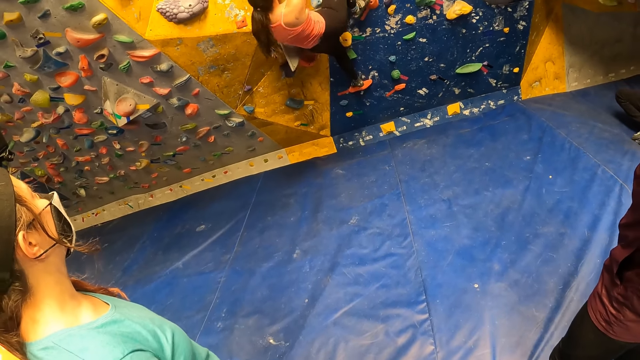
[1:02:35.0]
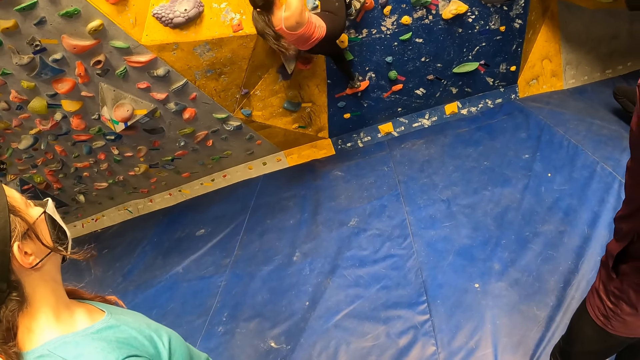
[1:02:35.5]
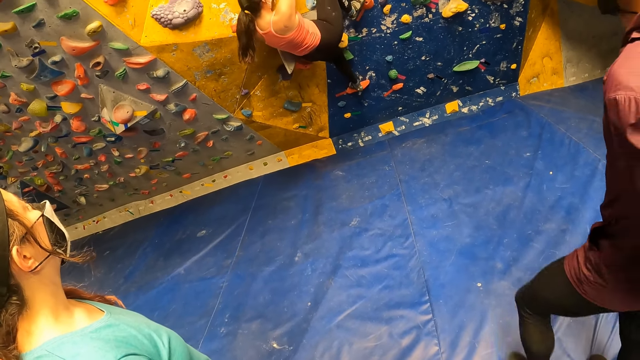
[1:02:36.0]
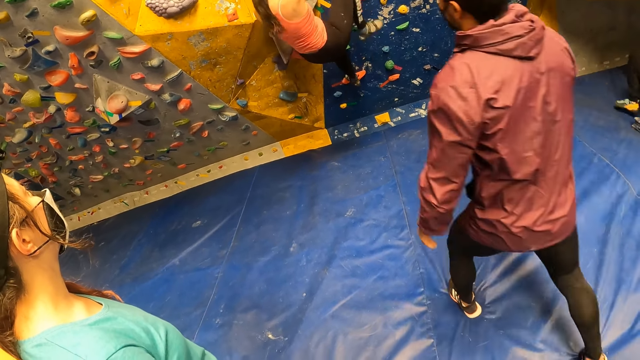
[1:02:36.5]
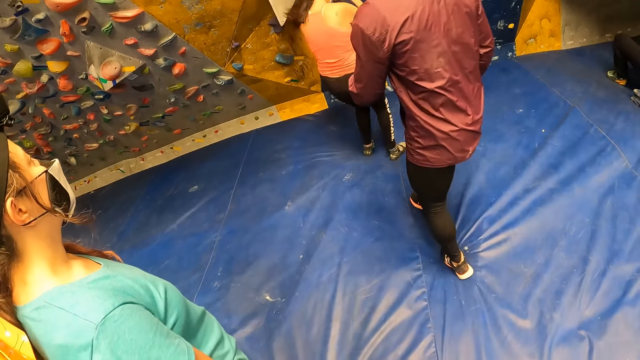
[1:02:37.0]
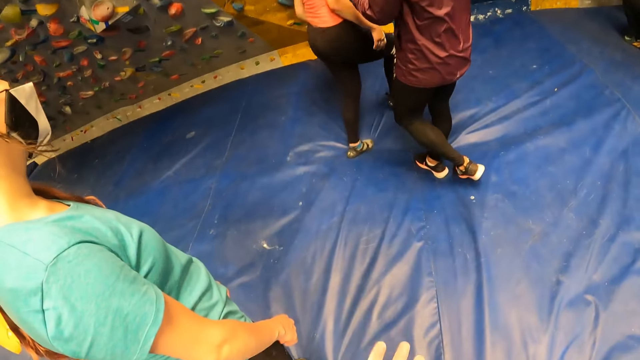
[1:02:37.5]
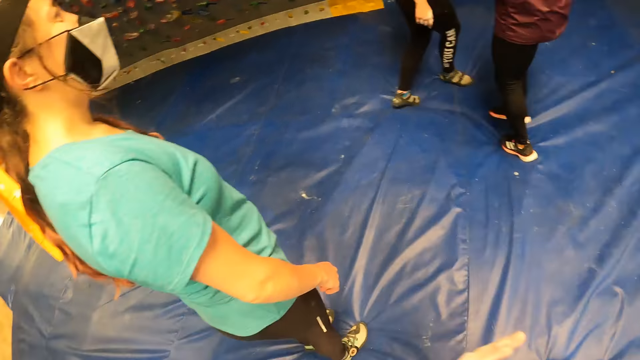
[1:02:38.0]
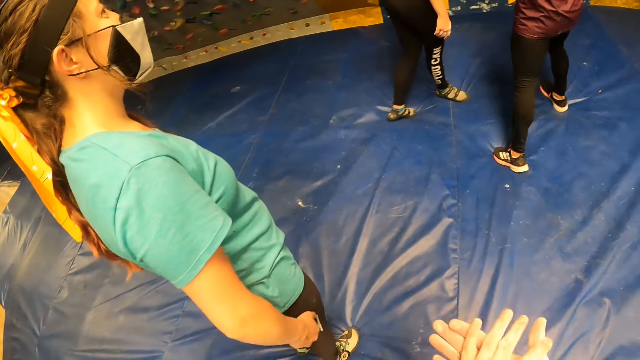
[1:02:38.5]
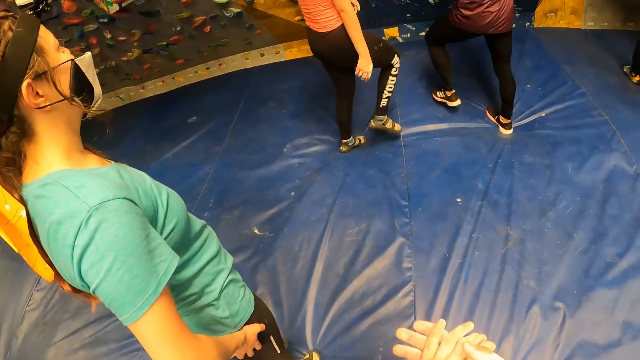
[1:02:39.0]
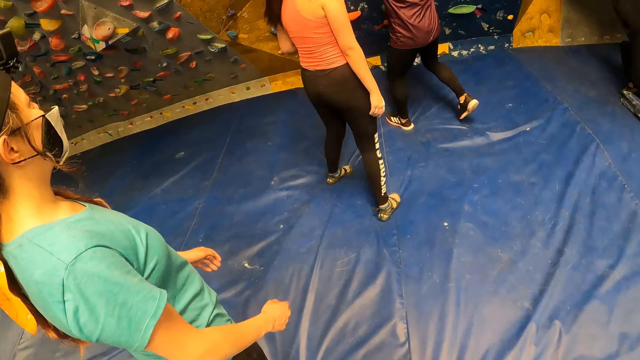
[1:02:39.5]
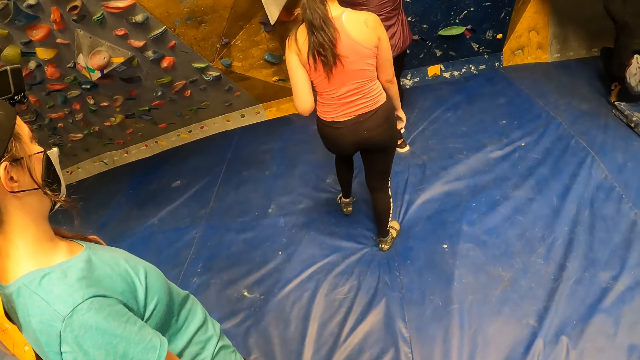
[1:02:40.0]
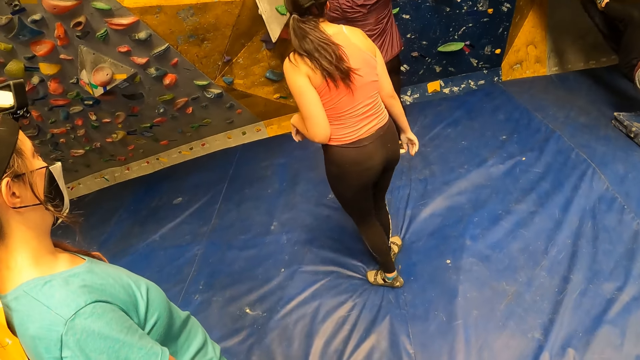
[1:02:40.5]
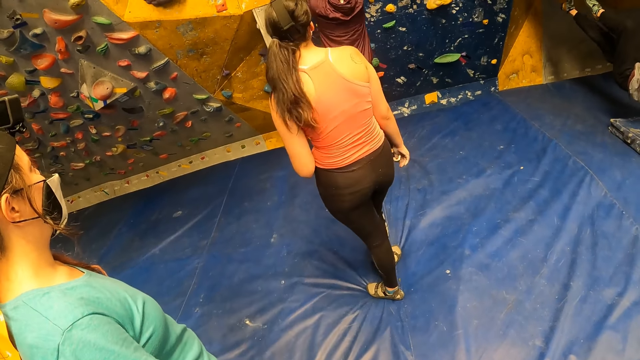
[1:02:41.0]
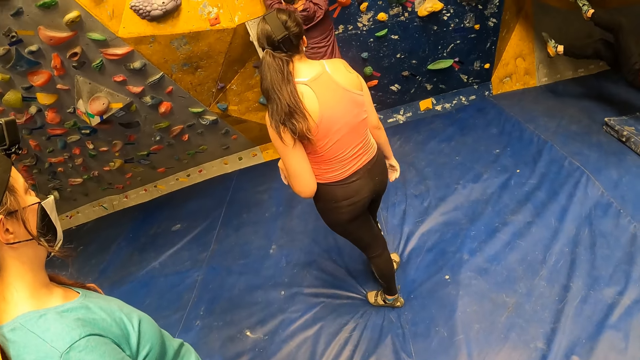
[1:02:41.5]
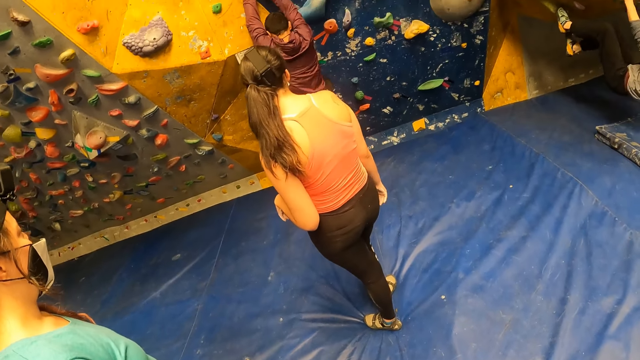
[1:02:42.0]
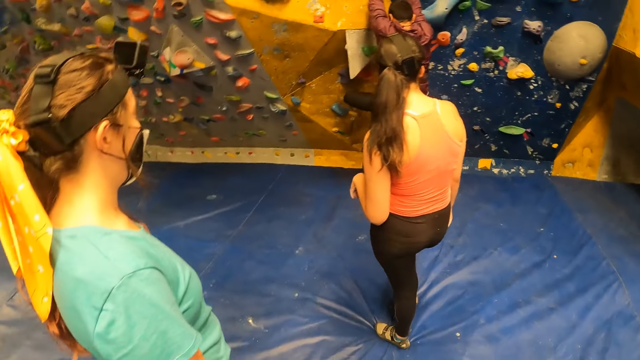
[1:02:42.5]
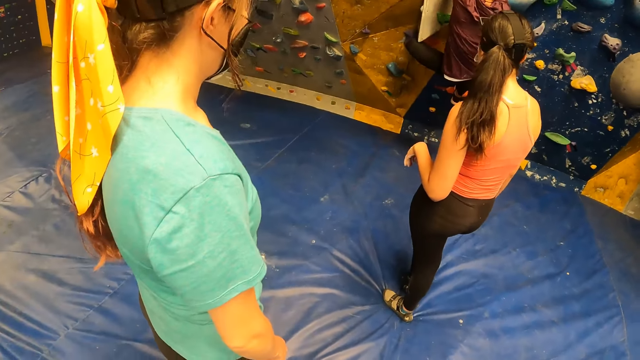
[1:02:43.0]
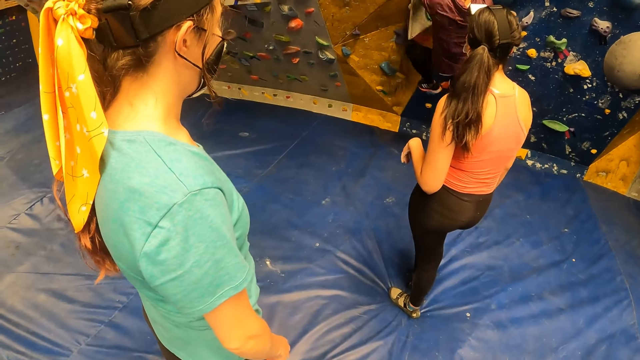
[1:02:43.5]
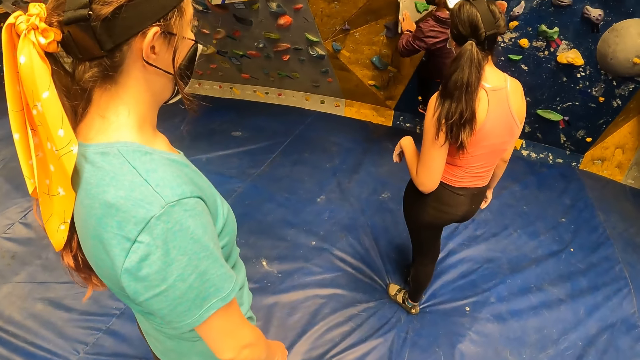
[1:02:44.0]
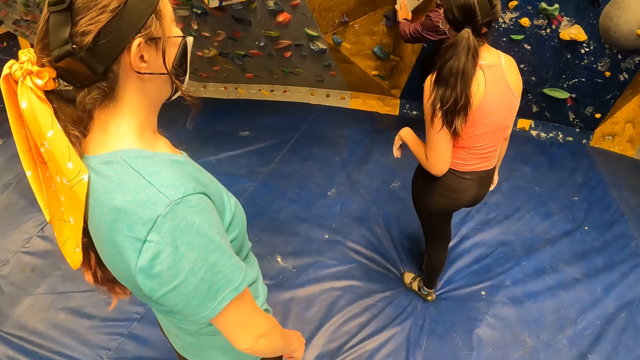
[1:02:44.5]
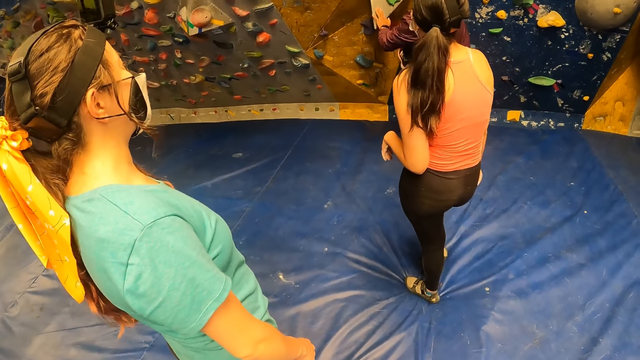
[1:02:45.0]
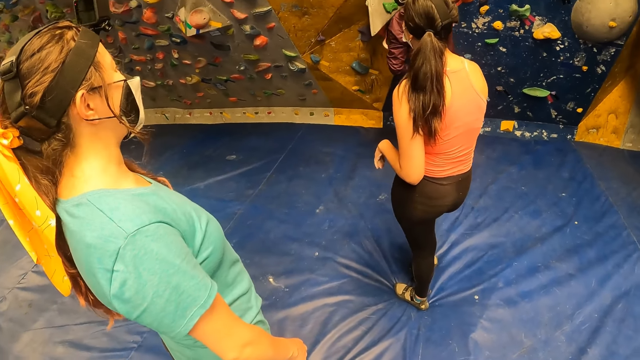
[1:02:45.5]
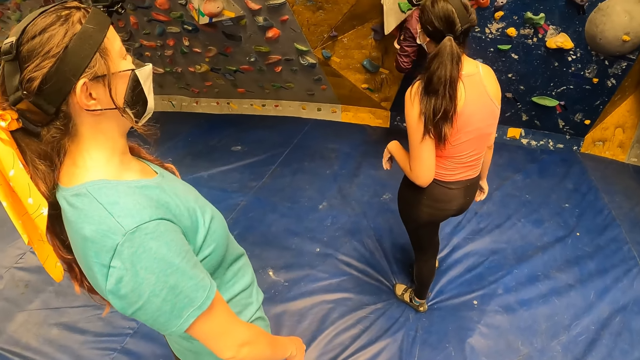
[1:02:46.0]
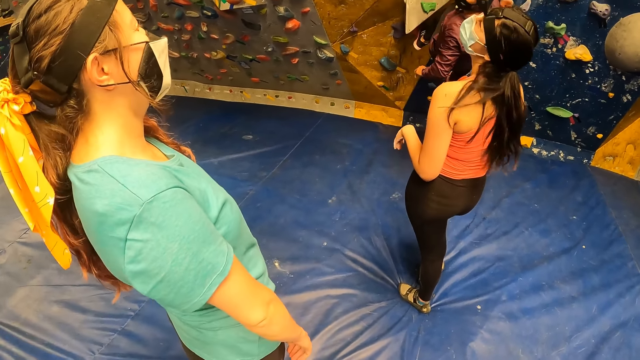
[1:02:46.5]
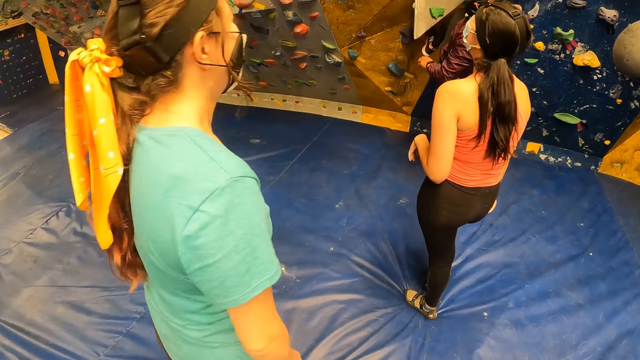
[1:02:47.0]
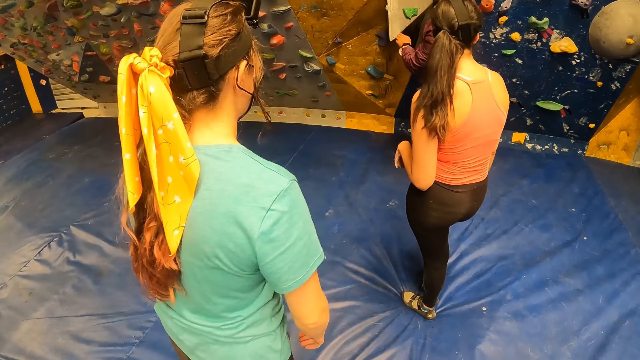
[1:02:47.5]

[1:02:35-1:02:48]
A lady jumps off the wall. The camera wearer looks at the lady and rubs hands. A man climbs the wall with both hands. The camera wearer looks at the man. The man interacts with a woman and another woman.

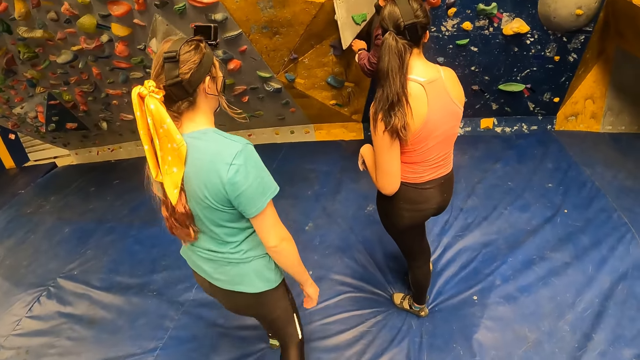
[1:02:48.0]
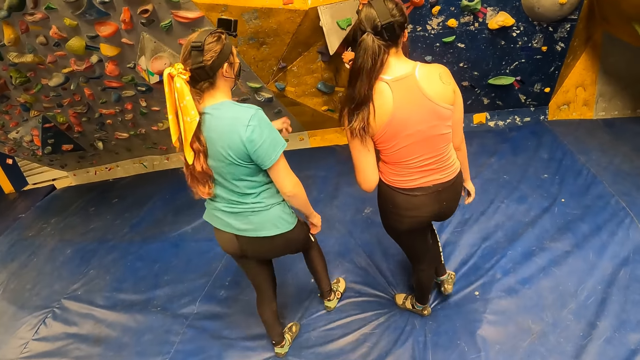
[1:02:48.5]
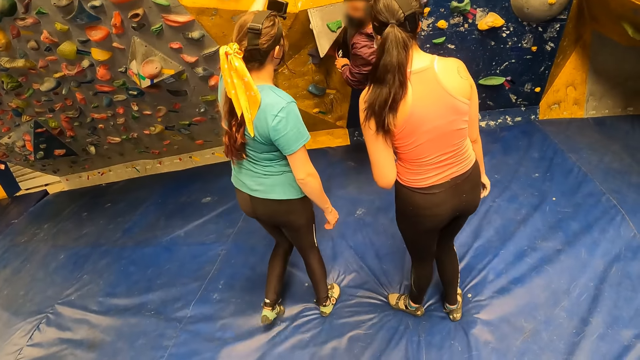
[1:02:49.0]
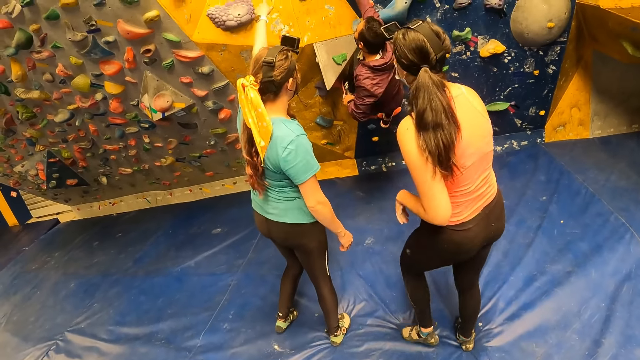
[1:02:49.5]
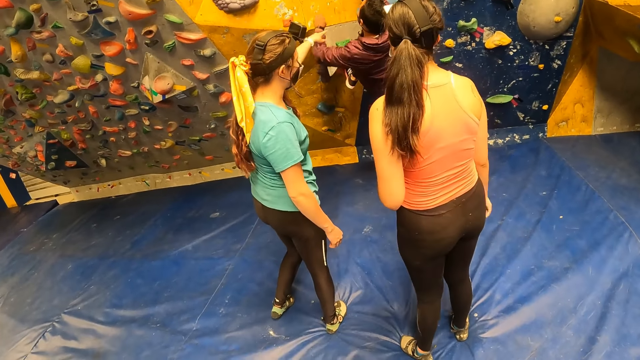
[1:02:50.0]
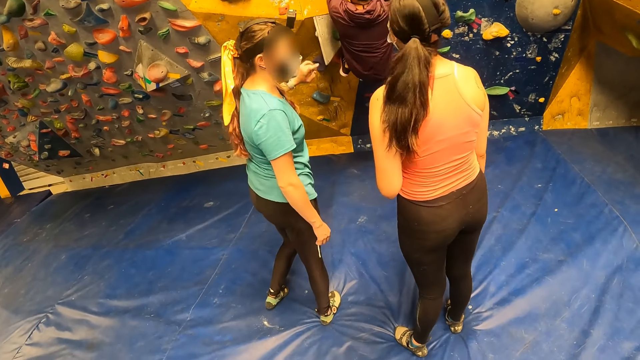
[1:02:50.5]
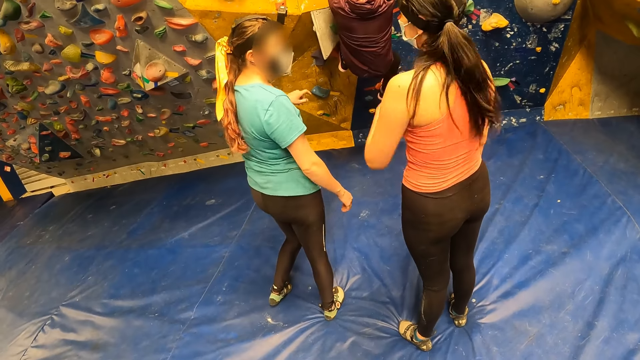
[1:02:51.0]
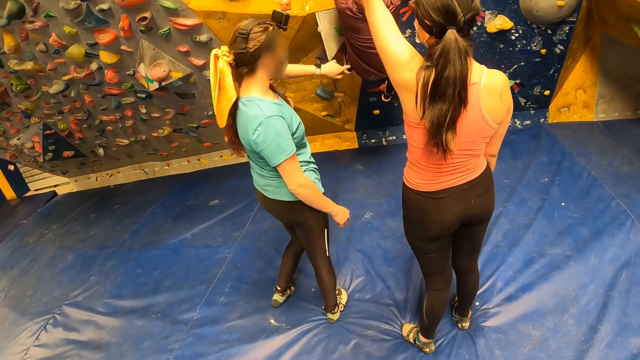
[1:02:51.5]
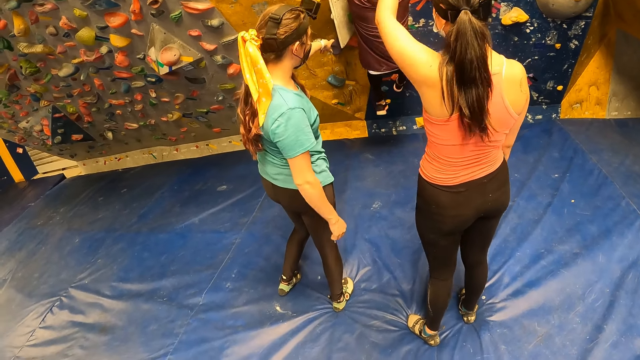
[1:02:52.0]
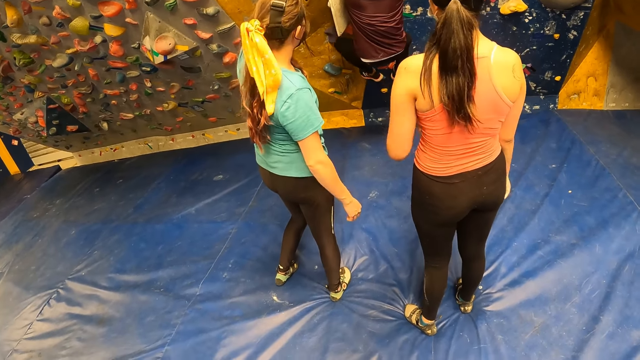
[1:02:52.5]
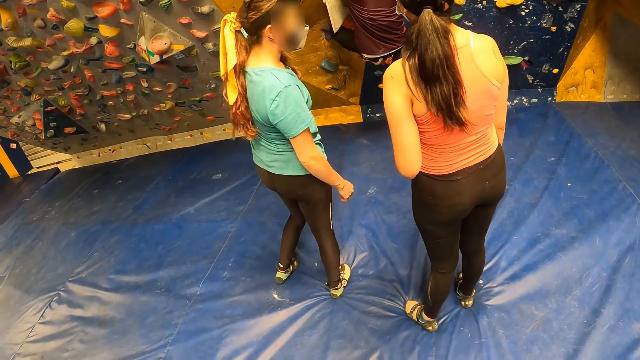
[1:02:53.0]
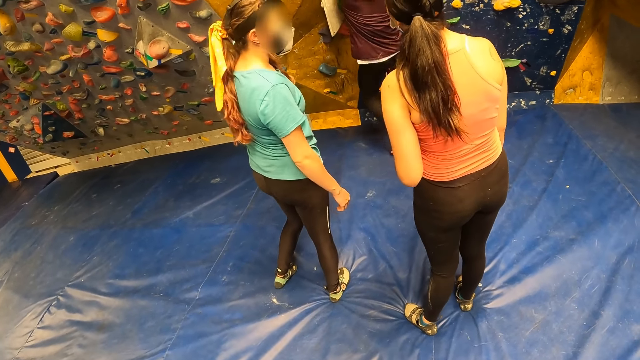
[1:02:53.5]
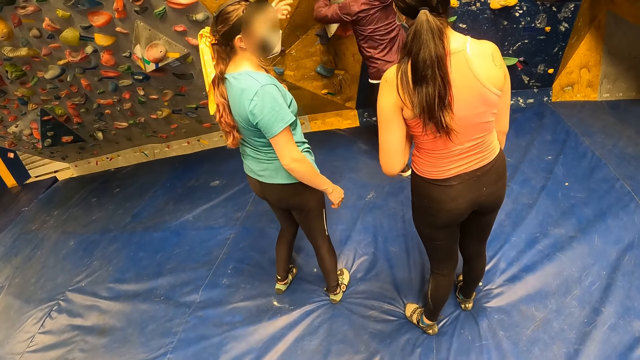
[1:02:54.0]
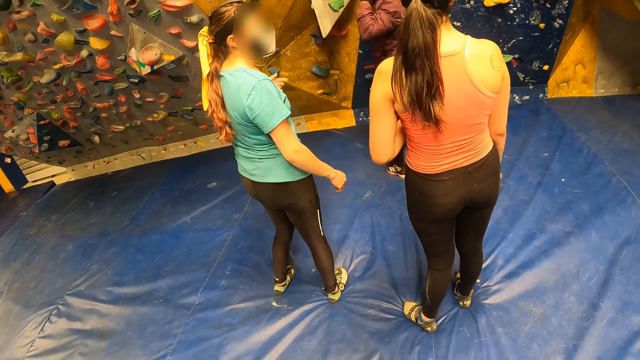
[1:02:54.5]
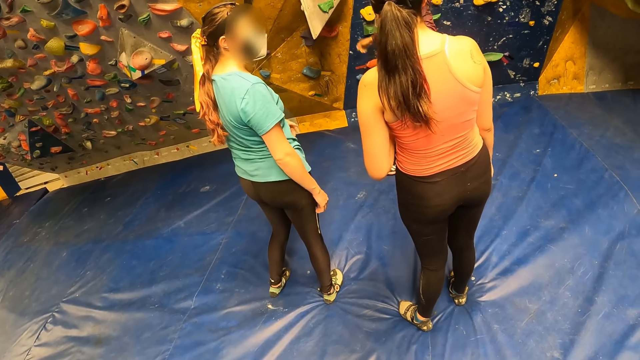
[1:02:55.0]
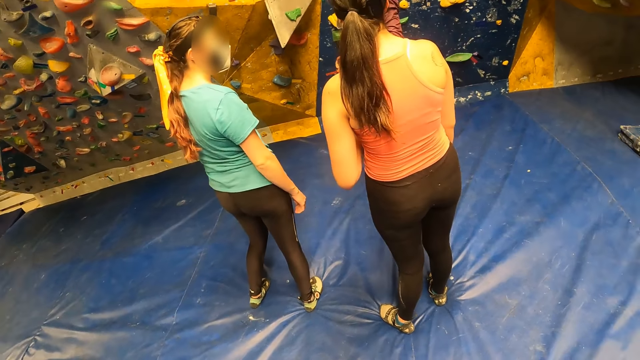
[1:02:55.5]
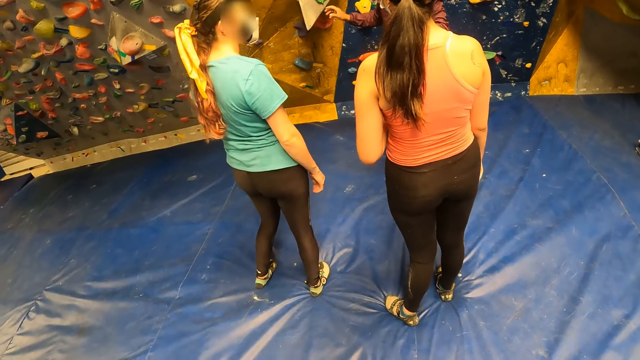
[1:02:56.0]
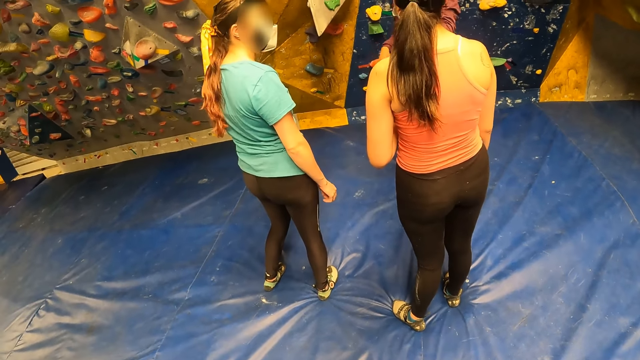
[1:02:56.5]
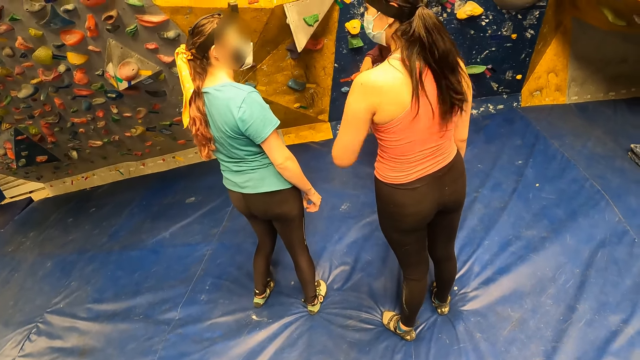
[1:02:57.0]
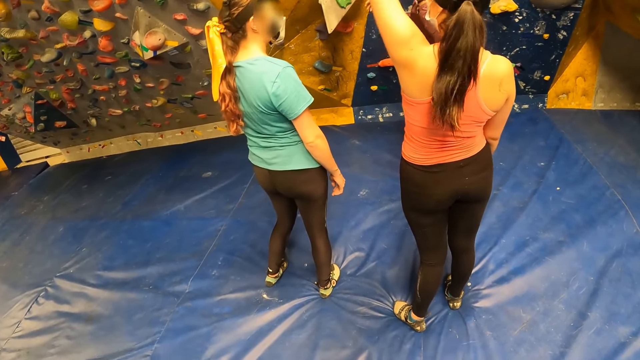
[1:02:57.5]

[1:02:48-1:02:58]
The camera wearer gets down from the wall. They look at a man. They look at the man, a lady and another lady.
